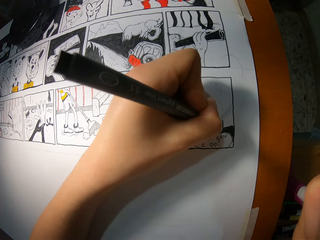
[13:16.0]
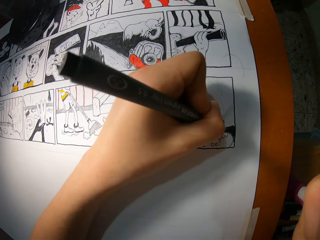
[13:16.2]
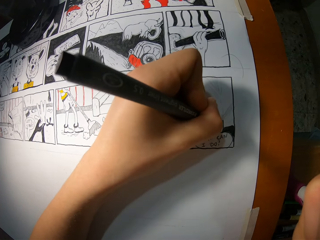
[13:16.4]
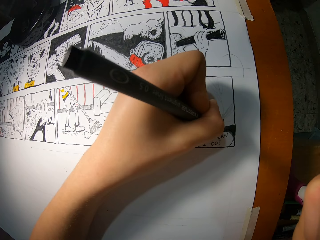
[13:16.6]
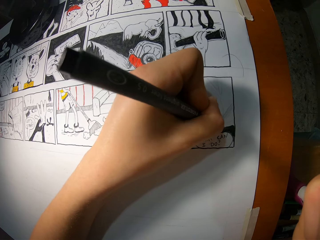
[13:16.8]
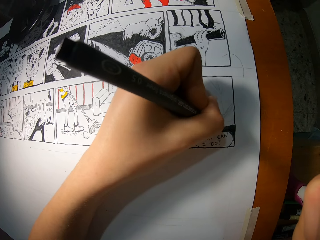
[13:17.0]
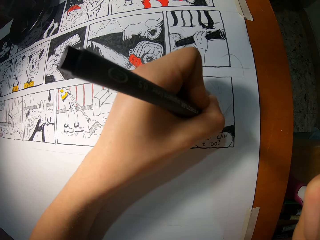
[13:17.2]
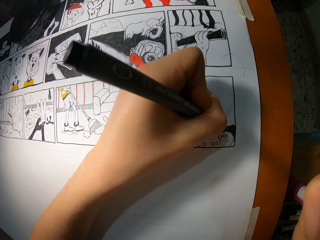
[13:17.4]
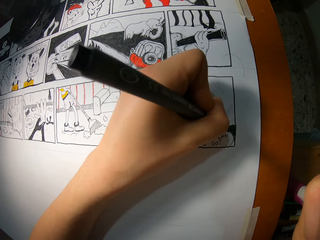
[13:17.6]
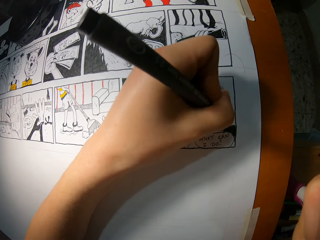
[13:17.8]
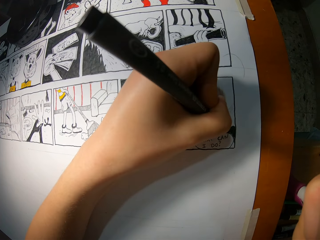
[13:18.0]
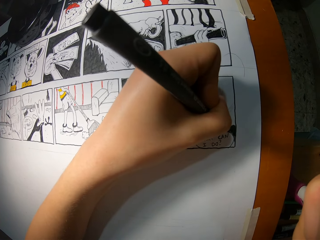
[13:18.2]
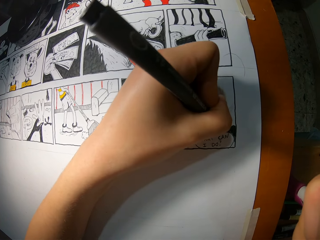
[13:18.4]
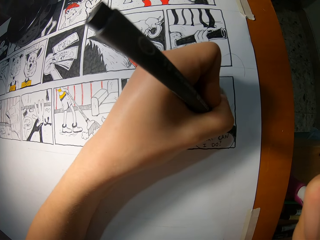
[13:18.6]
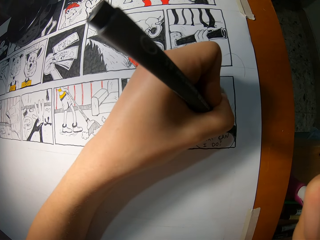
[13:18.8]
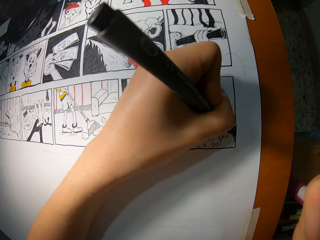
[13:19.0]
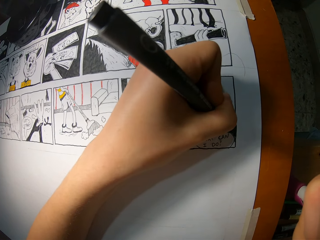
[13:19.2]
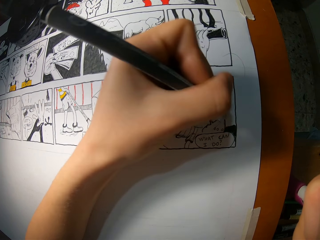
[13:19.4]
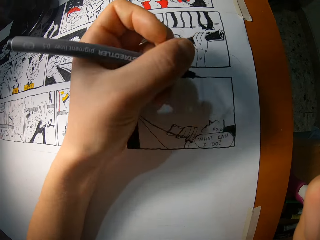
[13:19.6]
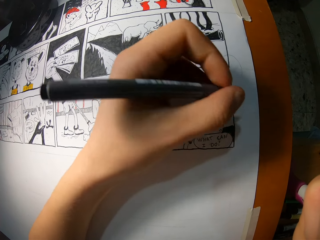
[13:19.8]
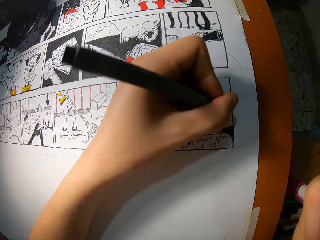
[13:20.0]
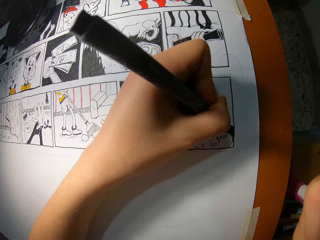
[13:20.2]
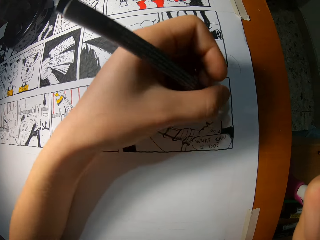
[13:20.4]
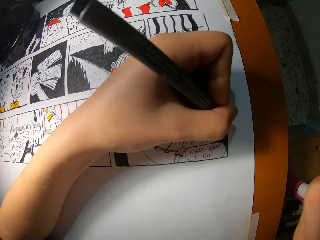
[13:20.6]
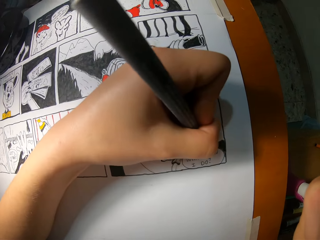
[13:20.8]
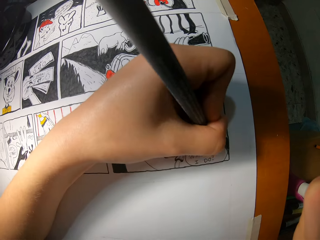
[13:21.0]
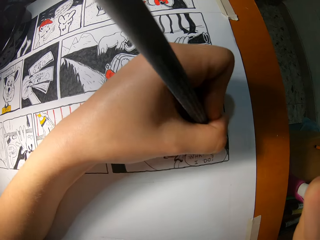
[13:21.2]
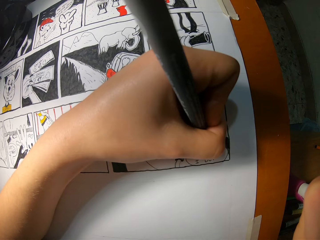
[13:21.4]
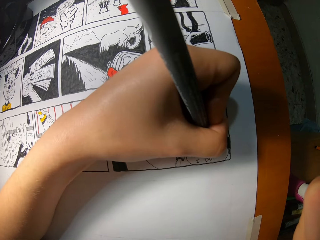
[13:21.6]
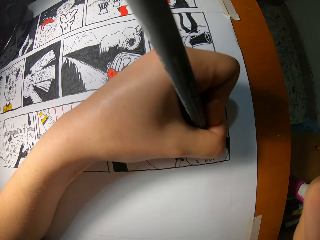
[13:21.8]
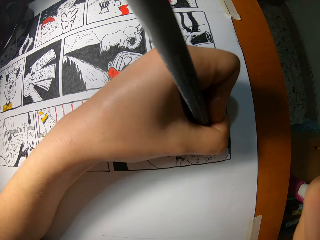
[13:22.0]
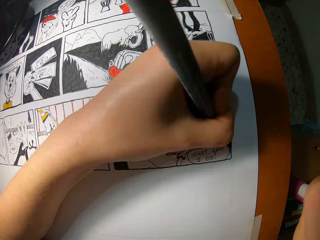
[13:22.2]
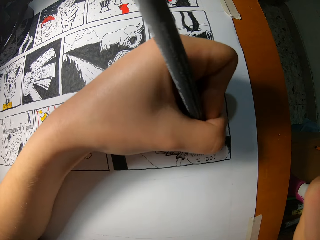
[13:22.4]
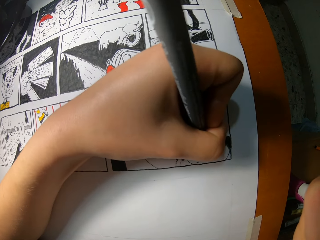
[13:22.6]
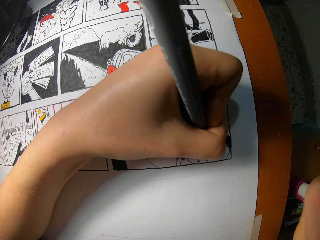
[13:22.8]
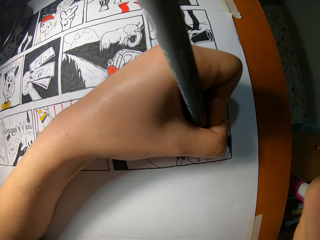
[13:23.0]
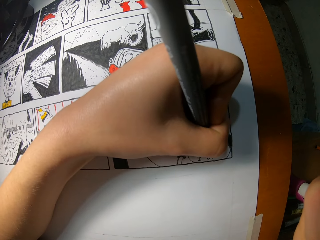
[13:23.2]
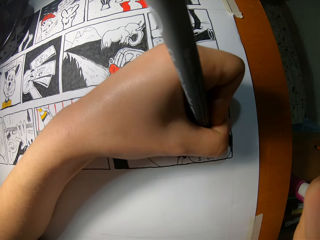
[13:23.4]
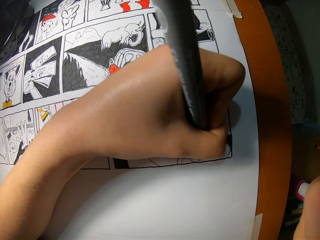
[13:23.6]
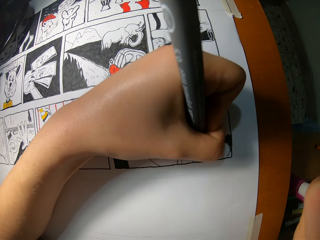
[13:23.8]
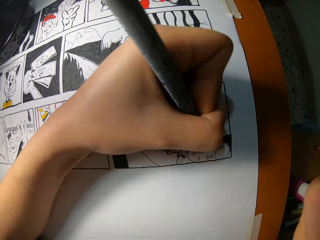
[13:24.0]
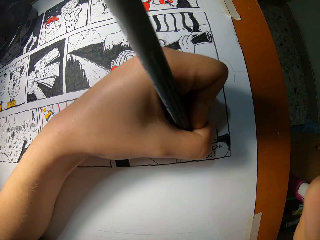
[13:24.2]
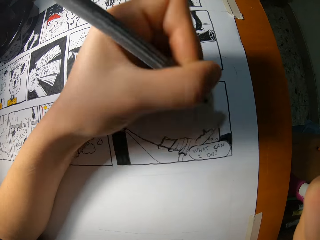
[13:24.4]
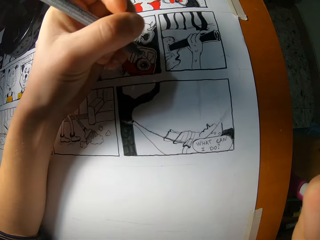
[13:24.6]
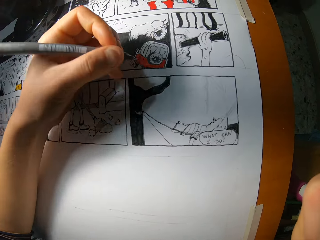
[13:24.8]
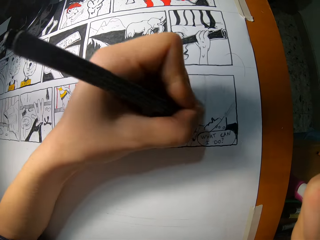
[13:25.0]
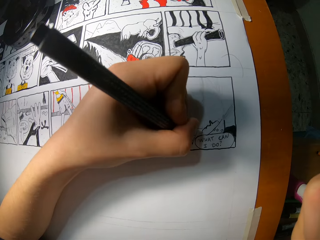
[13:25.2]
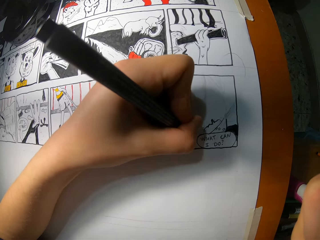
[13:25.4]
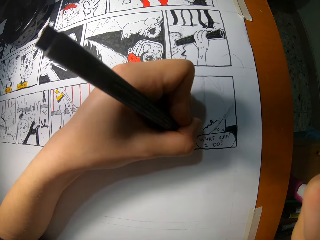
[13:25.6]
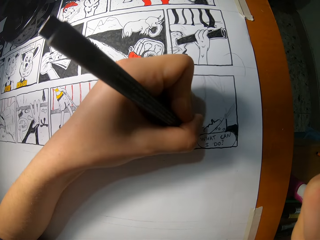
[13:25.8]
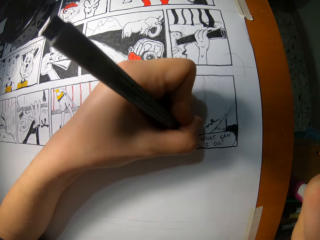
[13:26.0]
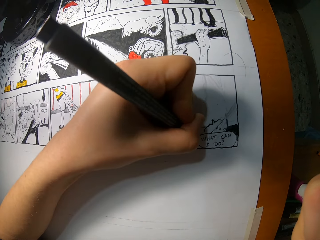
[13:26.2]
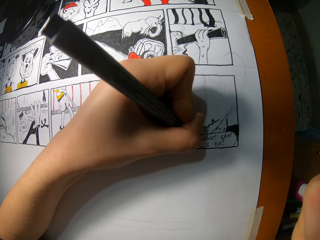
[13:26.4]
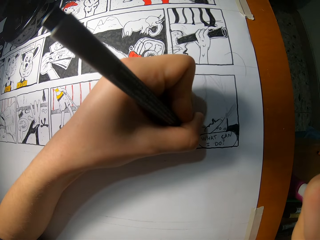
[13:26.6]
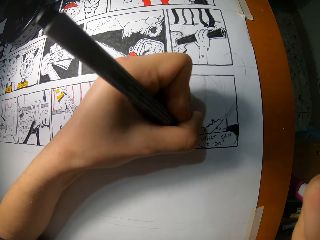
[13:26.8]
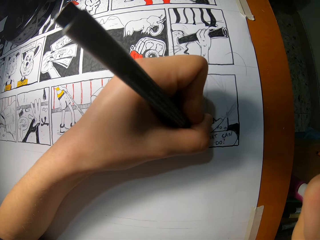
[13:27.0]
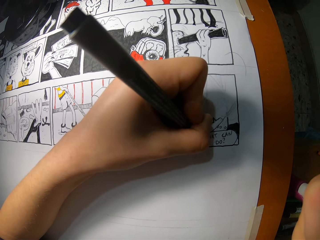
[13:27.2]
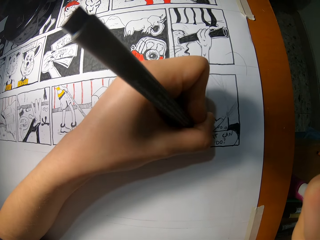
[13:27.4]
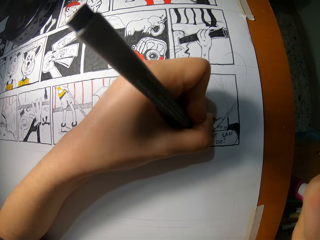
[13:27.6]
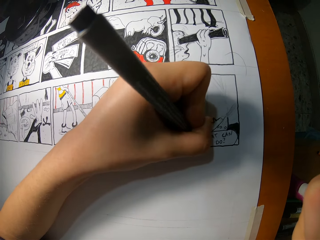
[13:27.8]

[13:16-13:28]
The camera wearer draws on the cardboard with the pencil with her left hand. She removes the pencil from the cardboard with her left hand. She draws on the cardboard with the pencil with her left hand. She removes the pencil from the cardboard with her left hand. She draws on the cardboard with the pencil with her left hand.

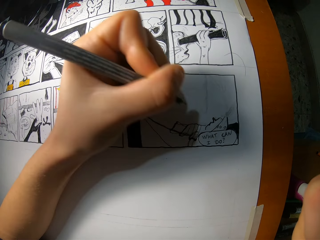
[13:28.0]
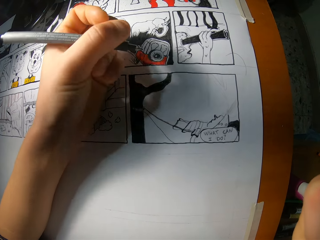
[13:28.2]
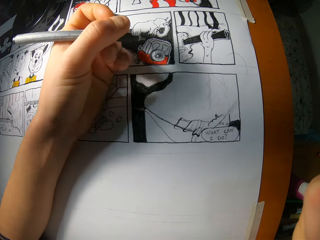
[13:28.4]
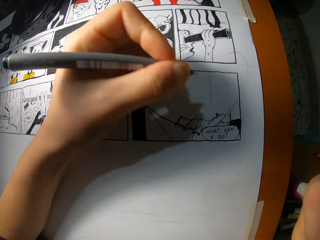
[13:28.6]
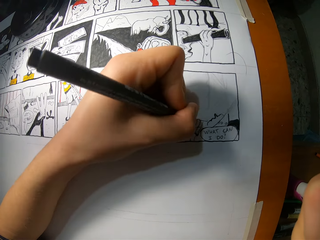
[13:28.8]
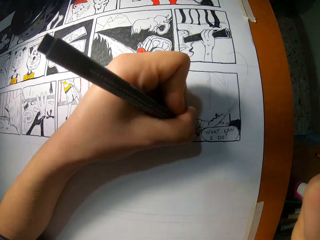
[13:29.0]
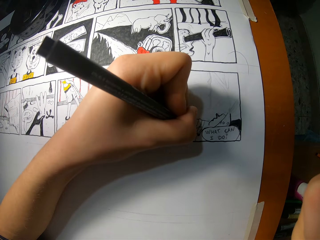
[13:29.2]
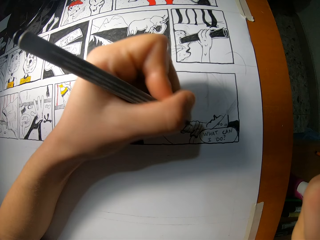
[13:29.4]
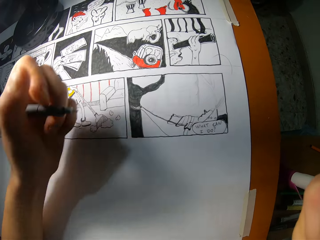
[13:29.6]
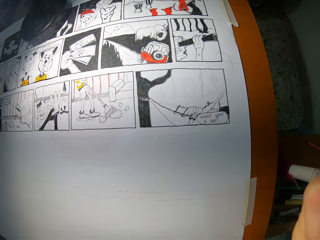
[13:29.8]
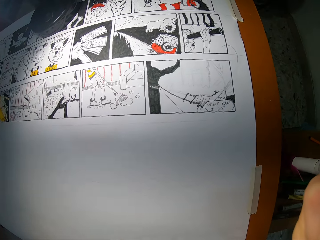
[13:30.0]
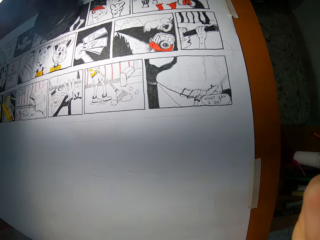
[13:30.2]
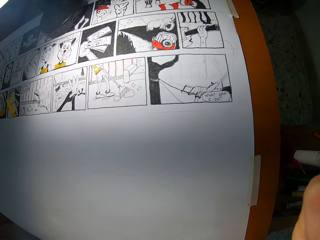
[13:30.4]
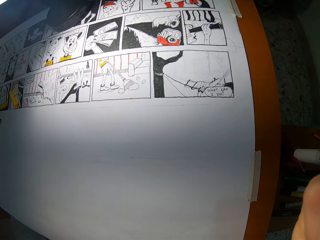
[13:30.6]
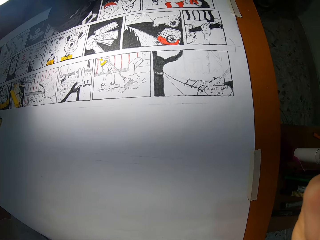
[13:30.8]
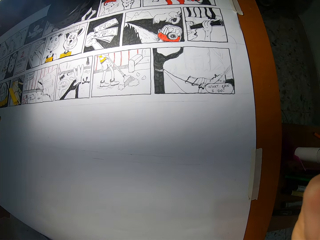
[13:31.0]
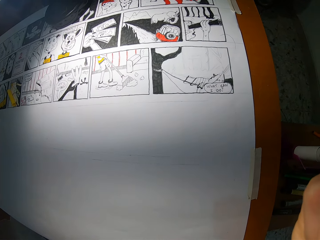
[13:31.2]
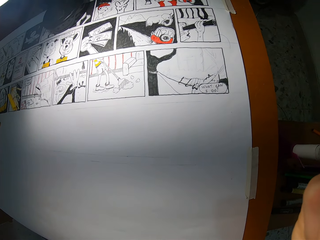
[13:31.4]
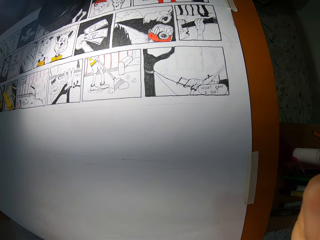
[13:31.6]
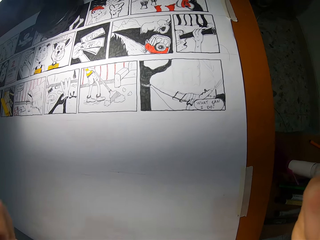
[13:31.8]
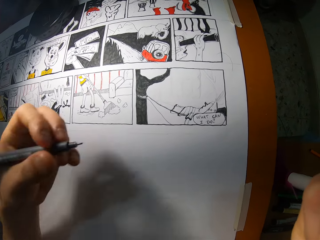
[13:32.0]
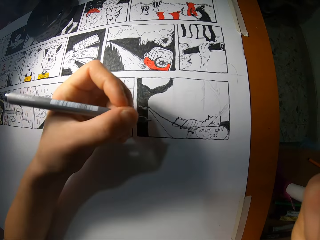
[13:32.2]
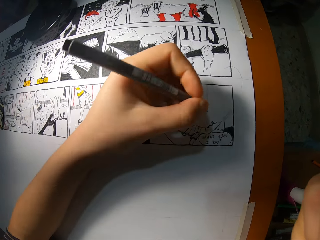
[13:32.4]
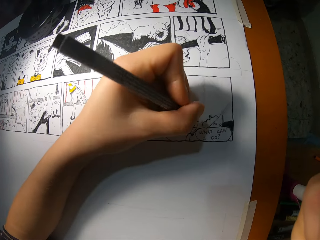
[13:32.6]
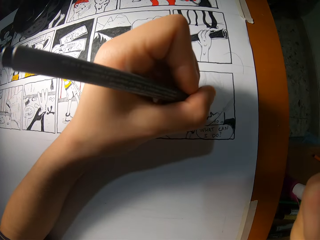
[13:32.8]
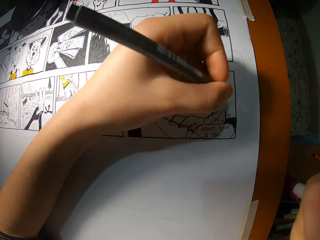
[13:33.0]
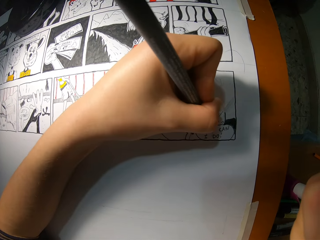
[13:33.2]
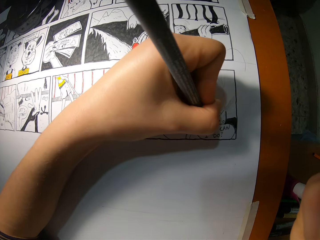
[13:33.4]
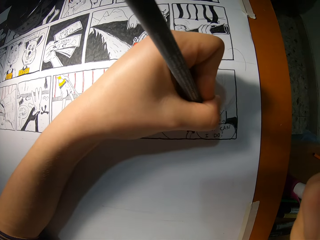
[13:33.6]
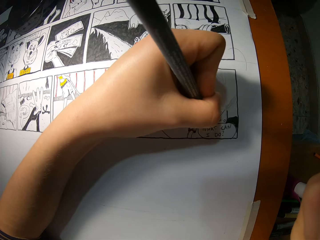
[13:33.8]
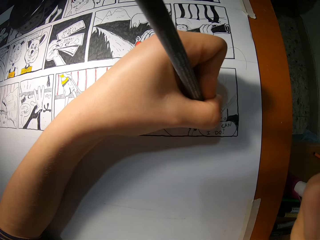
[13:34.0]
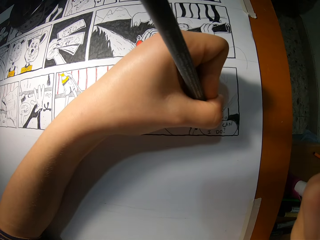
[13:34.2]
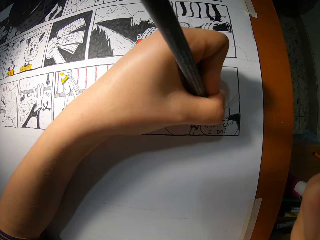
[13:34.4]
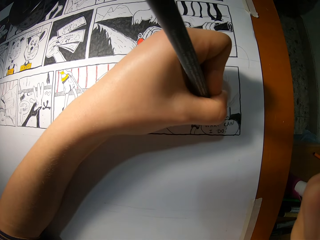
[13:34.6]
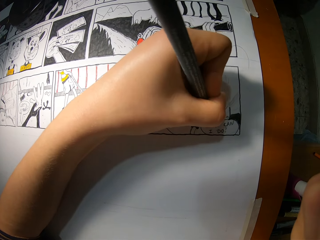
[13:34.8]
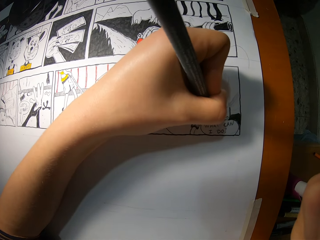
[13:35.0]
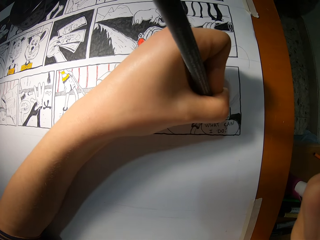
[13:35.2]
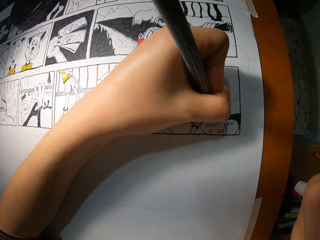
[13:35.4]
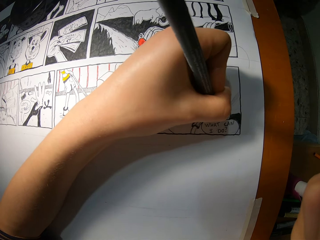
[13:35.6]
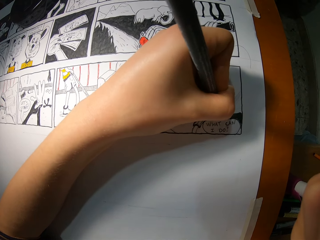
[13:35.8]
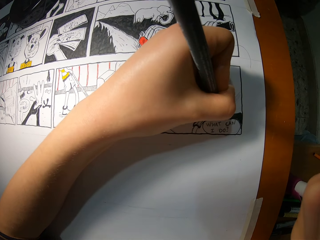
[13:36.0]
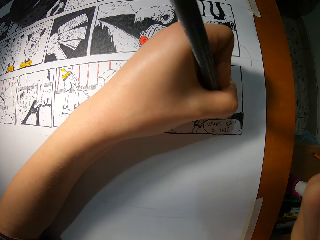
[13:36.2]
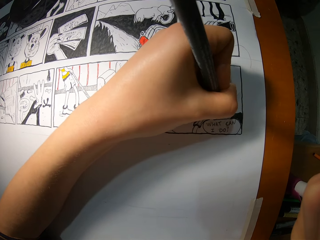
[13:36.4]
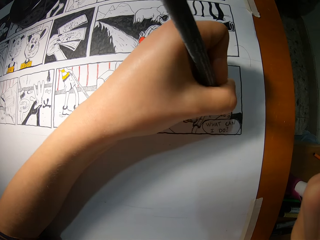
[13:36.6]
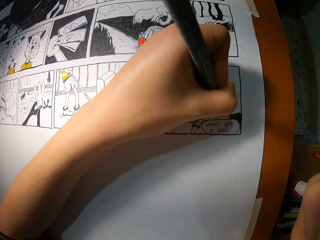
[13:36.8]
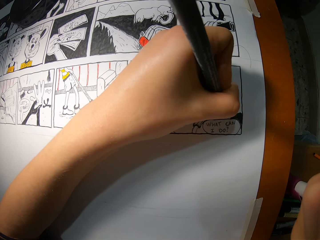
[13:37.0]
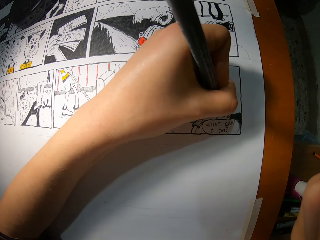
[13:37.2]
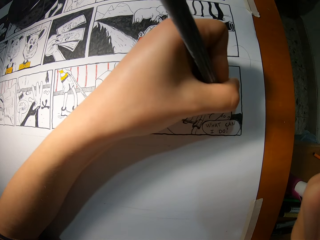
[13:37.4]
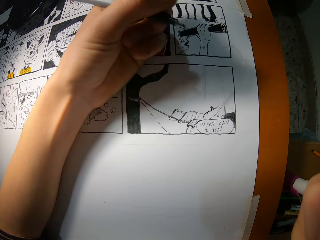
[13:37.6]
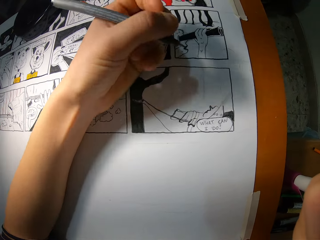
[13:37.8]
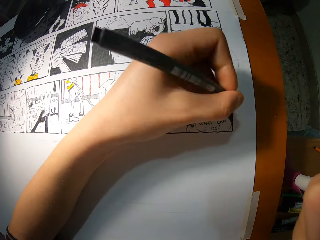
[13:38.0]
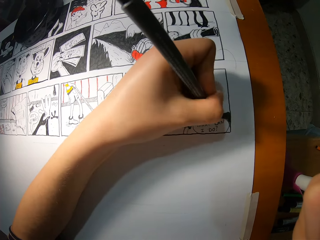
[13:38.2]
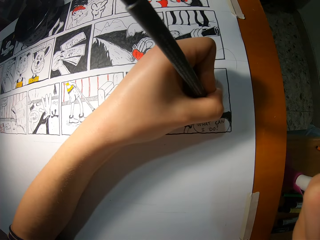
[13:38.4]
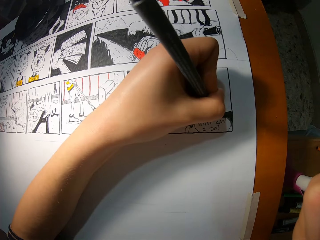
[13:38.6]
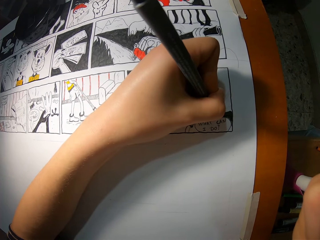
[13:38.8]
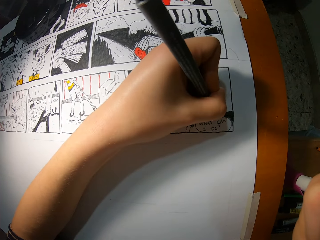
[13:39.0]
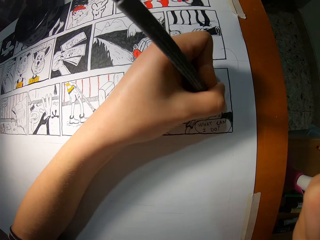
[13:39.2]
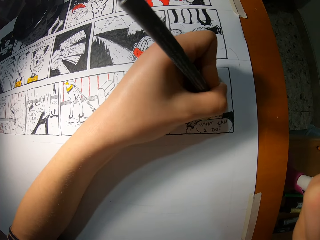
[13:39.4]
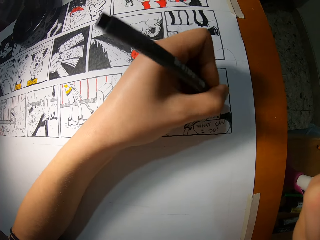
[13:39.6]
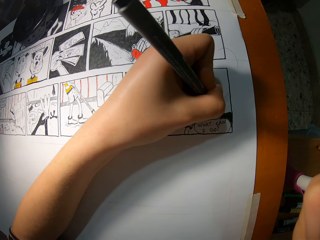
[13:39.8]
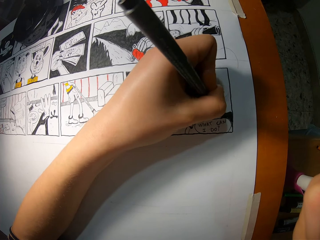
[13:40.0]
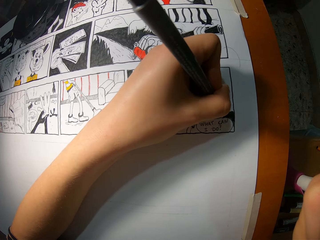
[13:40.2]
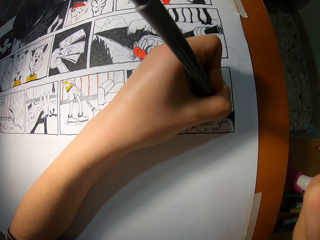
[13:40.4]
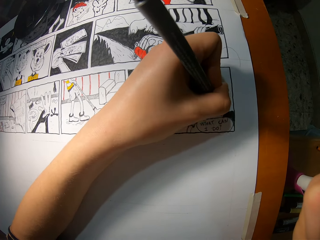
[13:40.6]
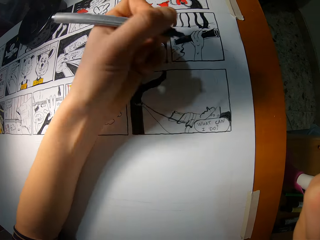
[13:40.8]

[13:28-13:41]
The camera wearer removes the pencil from the cardboard with her left hand. She draws on the cardboard with the pencil with her left hand. She removes the pencil from the cardboard with her left hand. She stares at the drawing. She draws on the cardboard with the pencil with her left hand. She removes the pencil from the cardboard with her left hand. She draws on the cardboard with the pencil with her left hand.
